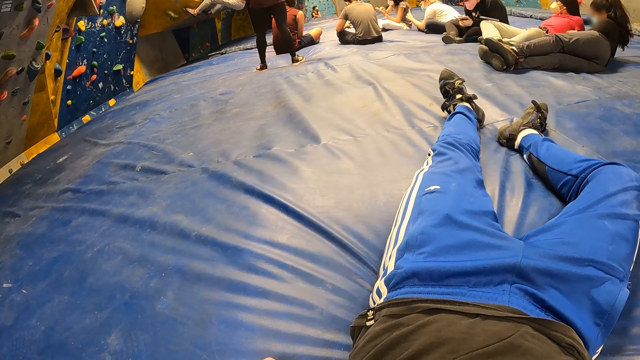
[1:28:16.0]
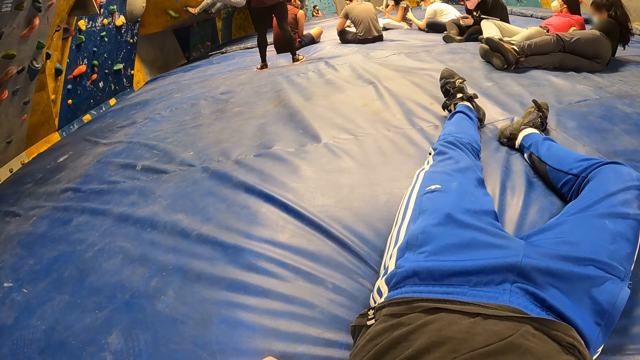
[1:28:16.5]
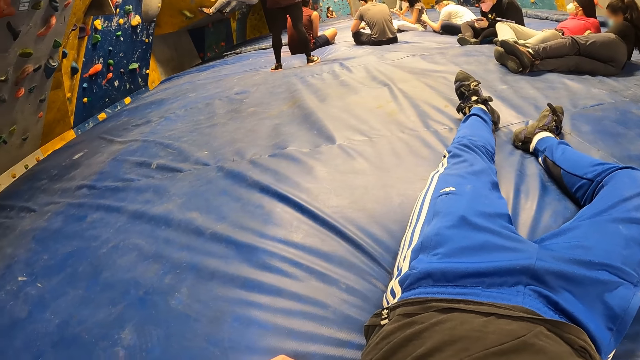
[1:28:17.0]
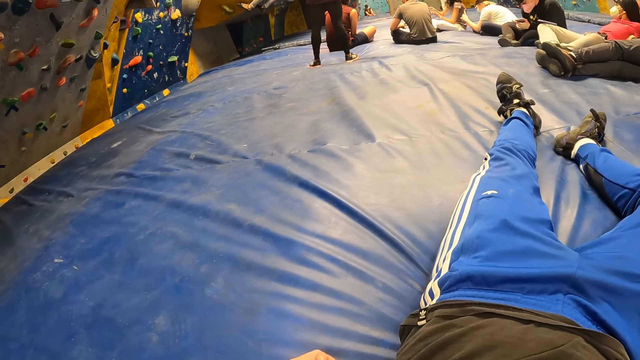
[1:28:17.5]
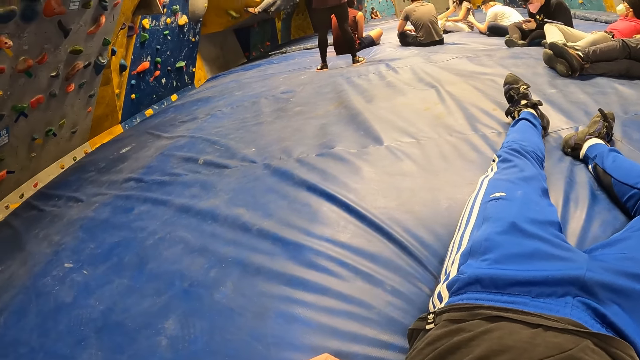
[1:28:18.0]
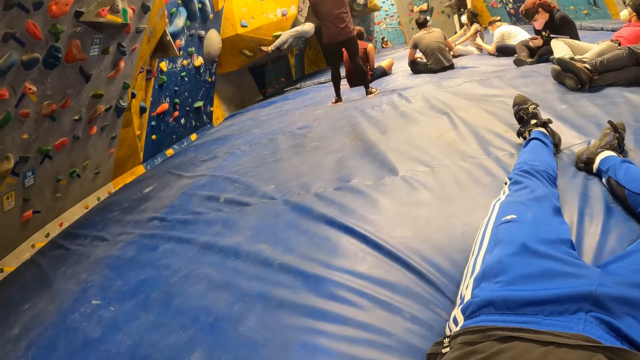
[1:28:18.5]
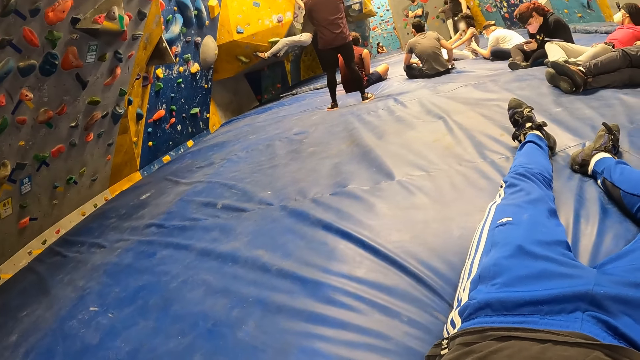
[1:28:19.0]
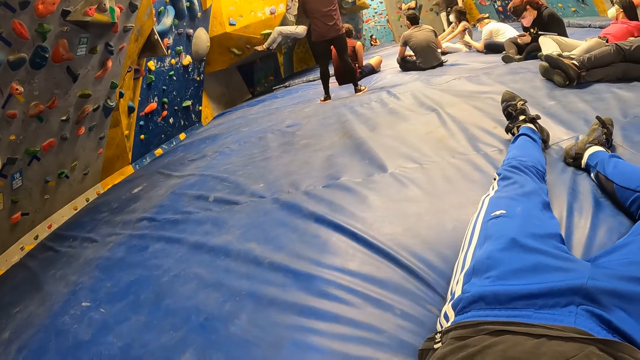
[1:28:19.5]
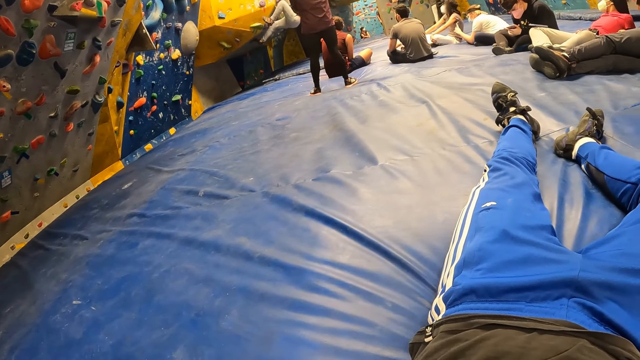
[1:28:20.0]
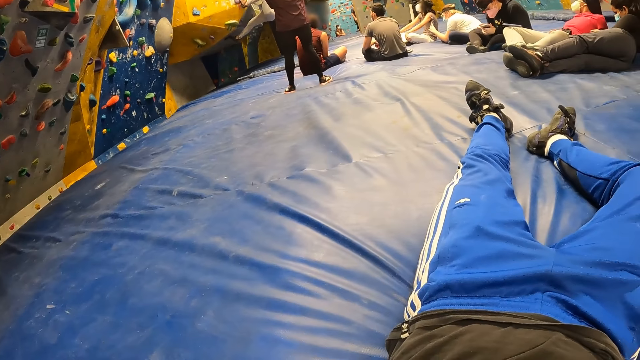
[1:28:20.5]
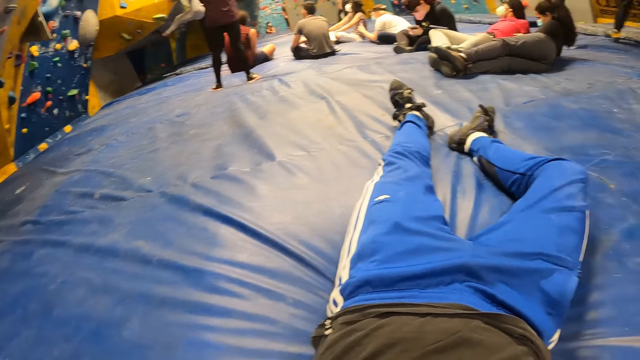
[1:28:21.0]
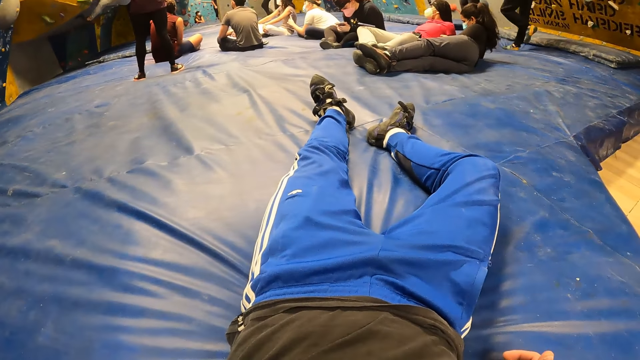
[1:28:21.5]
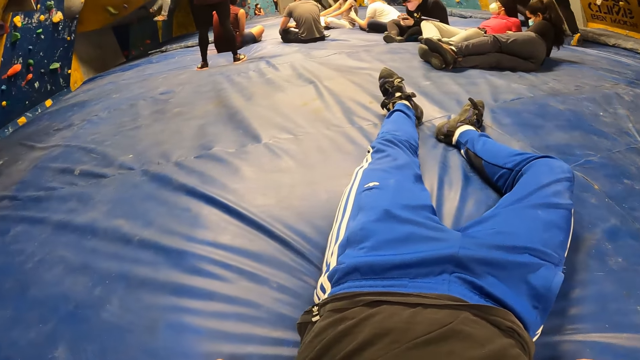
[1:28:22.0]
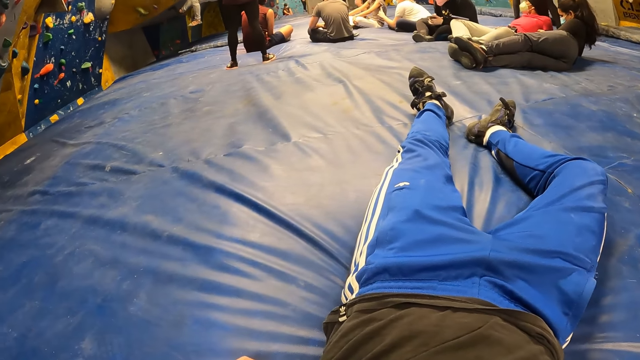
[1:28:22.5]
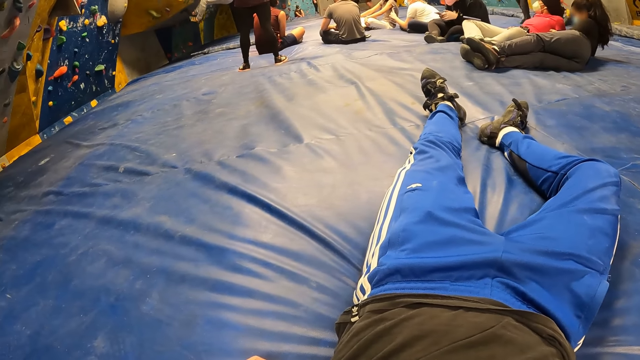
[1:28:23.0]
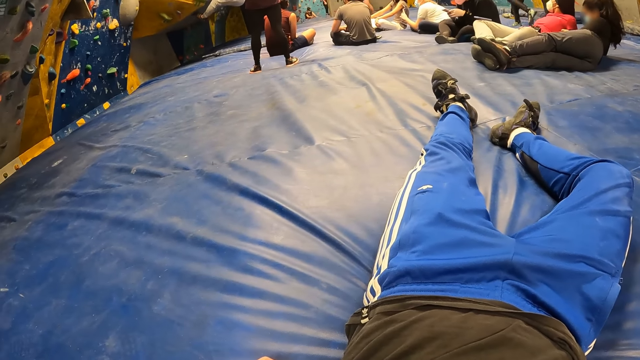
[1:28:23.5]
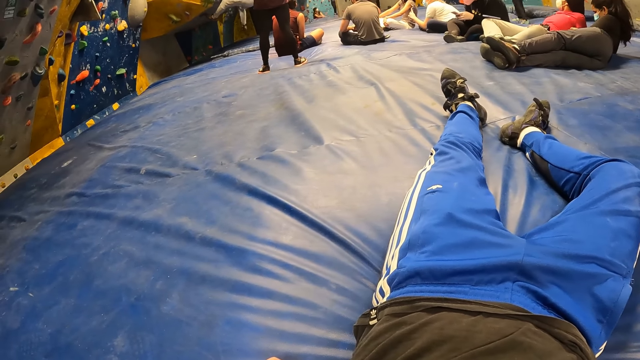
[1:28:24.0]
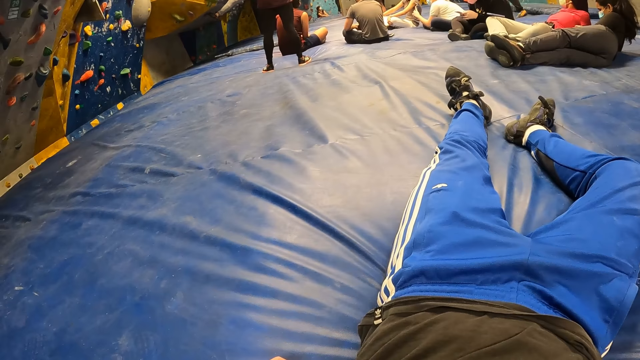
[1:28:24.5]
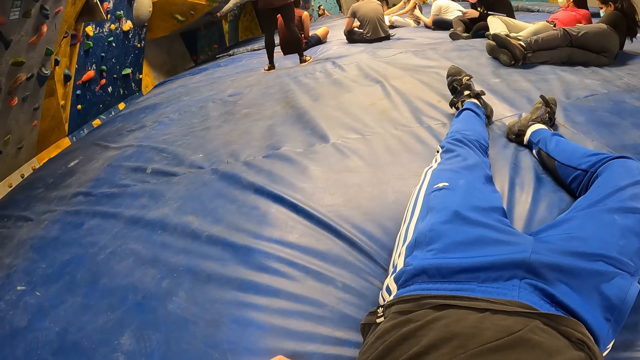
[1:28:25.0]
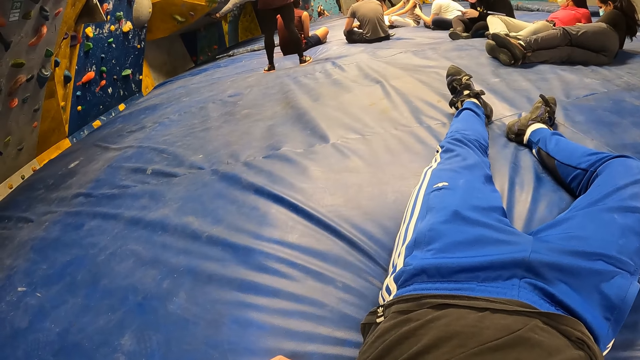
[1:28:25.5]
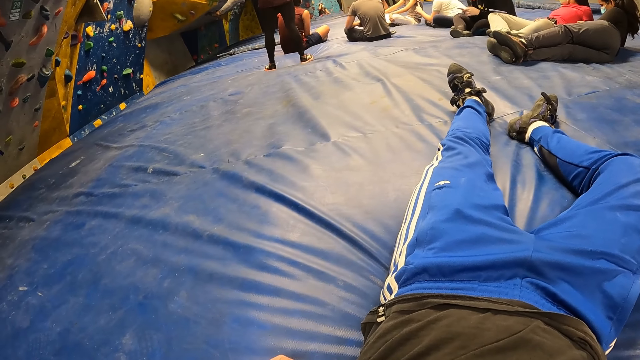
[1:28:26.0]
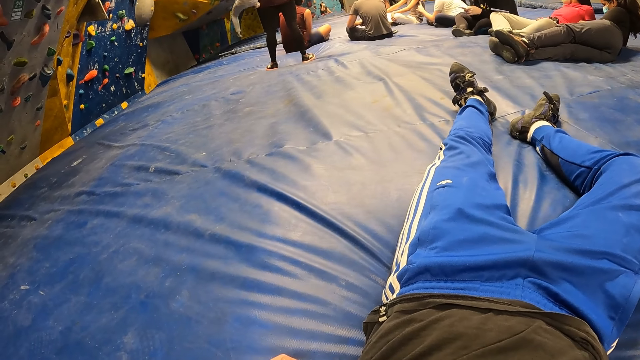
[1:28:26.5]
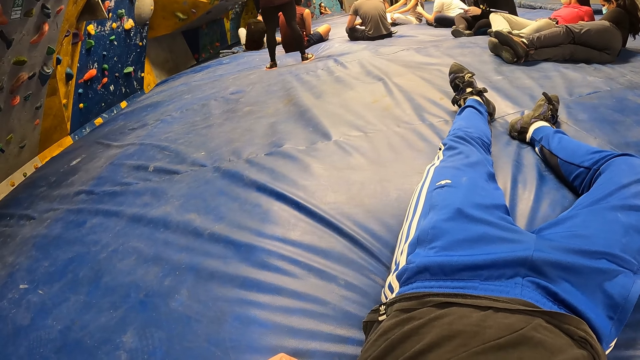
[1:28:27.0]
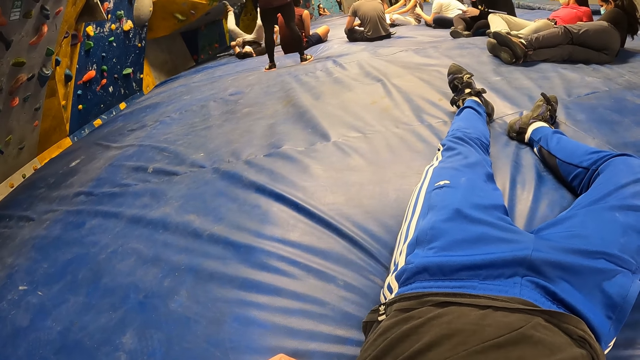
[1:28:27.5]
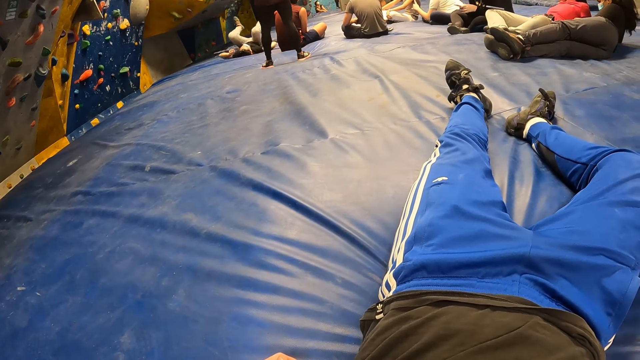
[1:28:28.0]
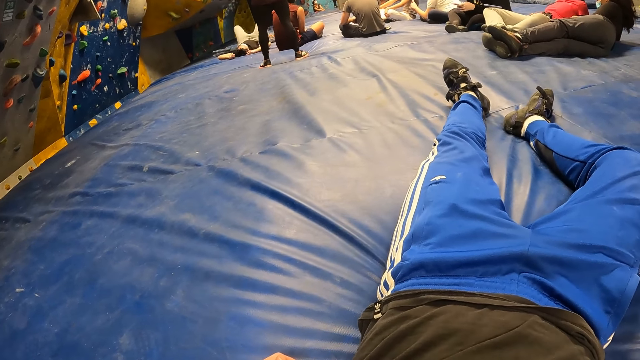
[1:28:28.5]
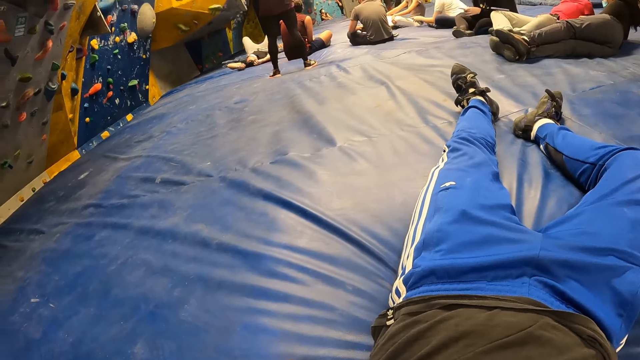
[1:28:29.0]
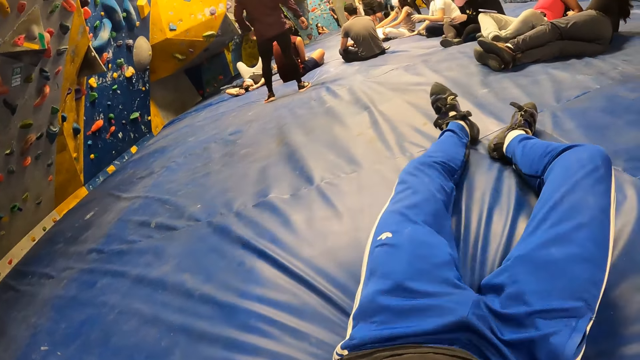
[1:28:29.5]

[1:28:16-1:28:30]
The camera wearer moves around.

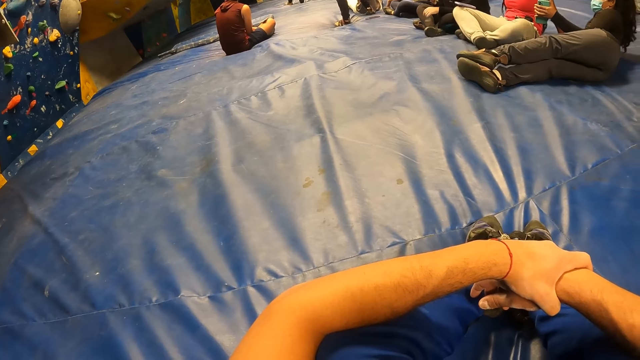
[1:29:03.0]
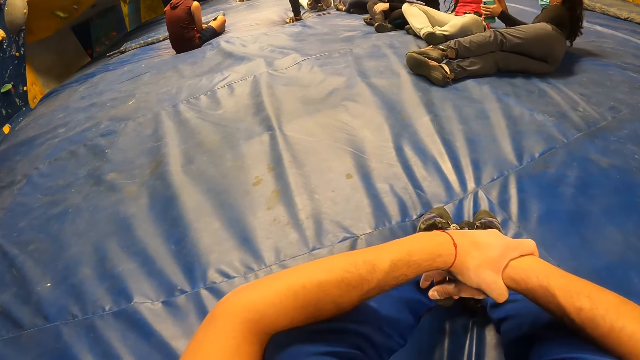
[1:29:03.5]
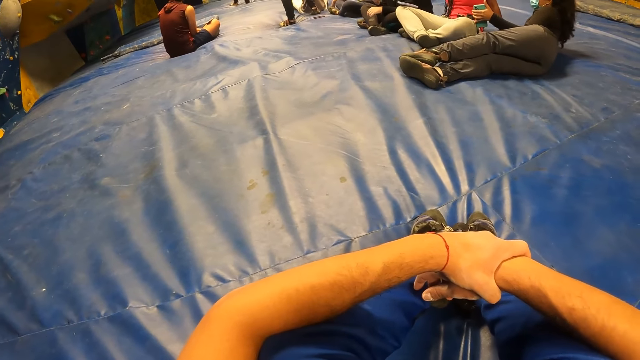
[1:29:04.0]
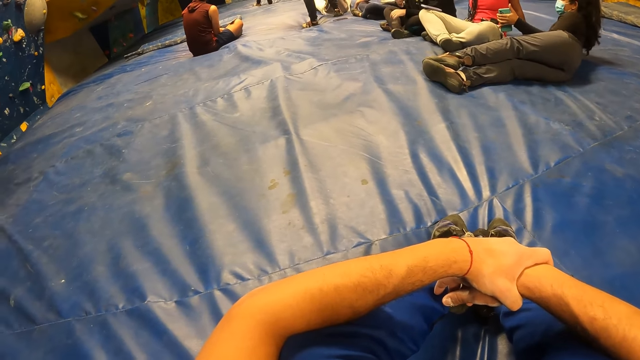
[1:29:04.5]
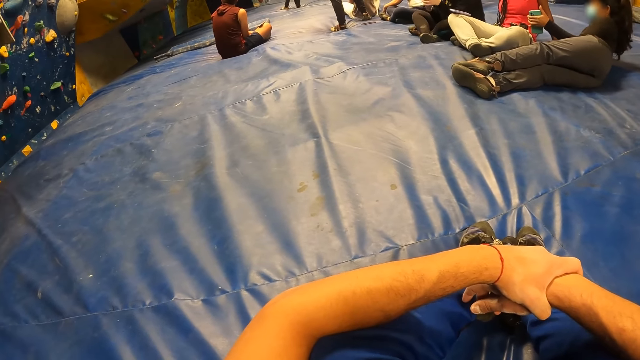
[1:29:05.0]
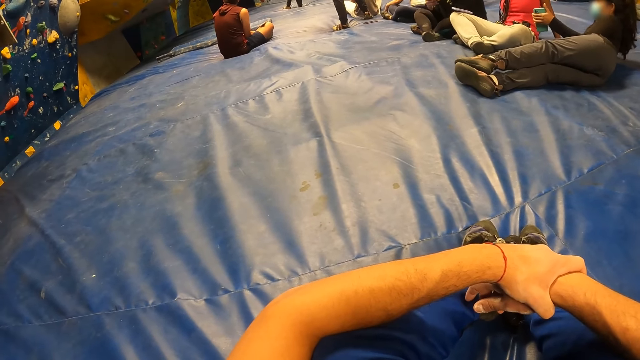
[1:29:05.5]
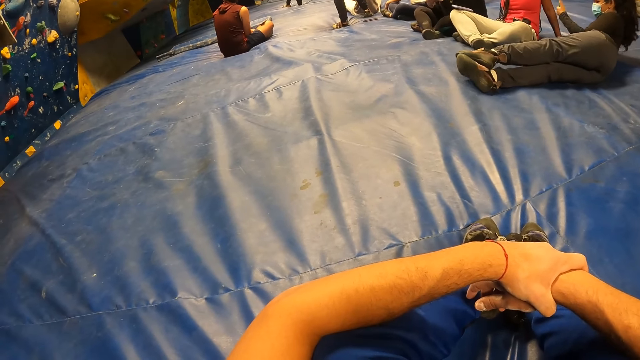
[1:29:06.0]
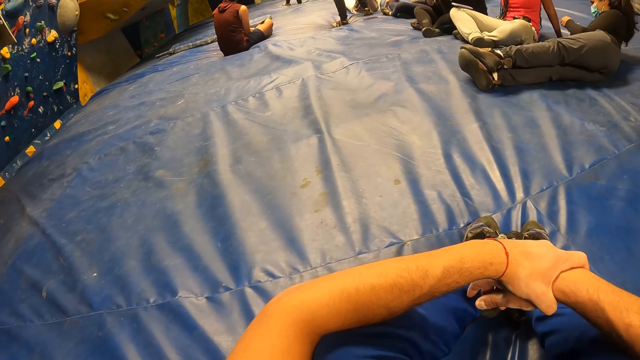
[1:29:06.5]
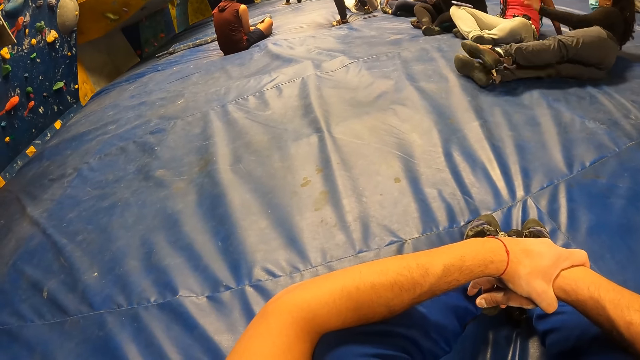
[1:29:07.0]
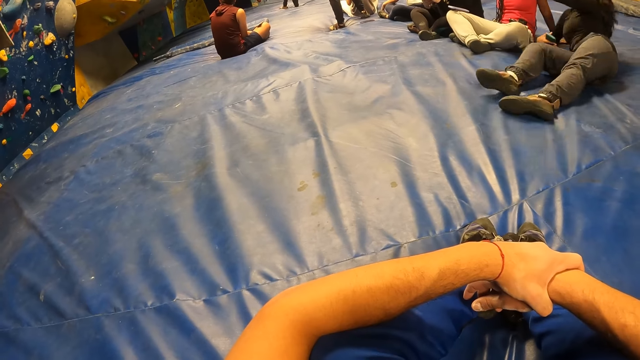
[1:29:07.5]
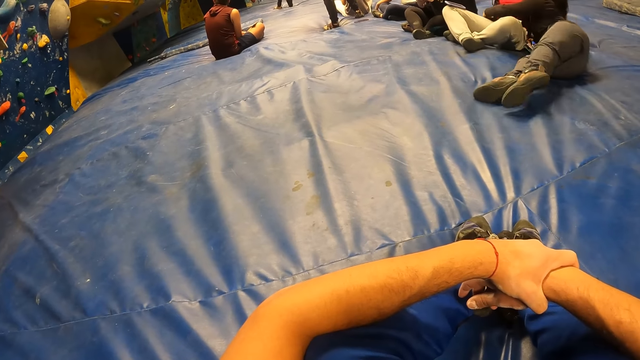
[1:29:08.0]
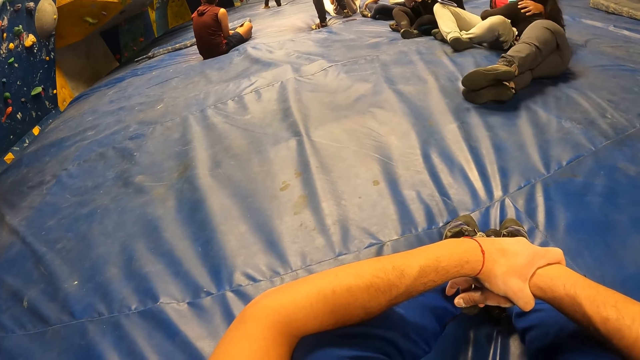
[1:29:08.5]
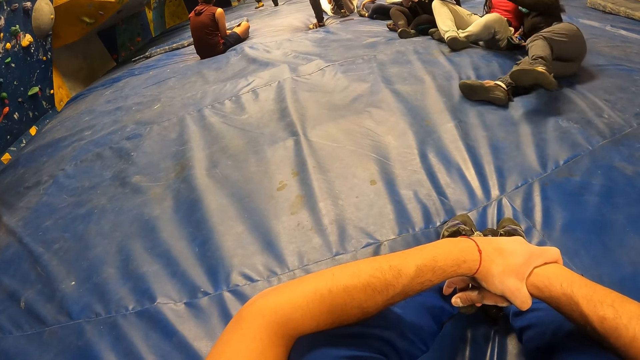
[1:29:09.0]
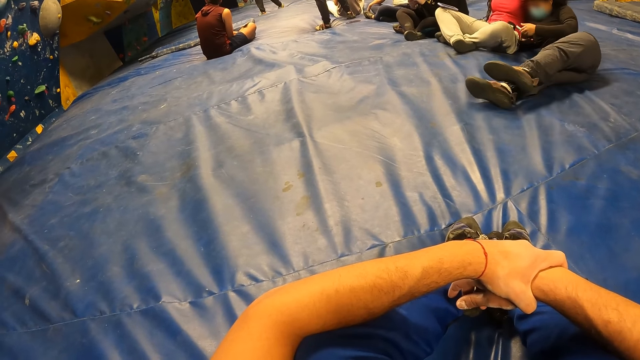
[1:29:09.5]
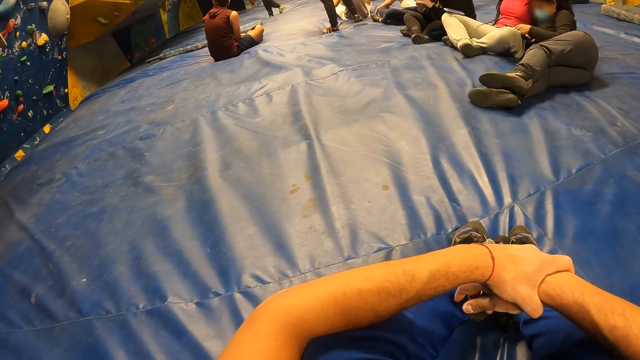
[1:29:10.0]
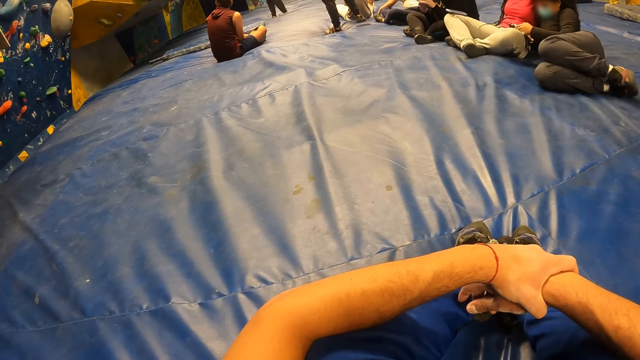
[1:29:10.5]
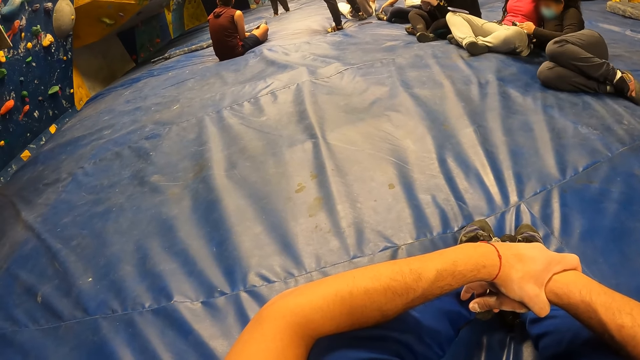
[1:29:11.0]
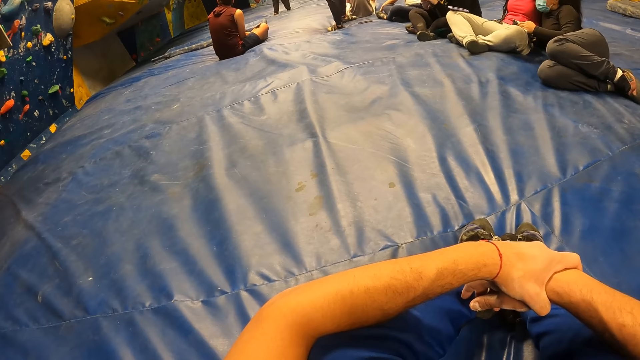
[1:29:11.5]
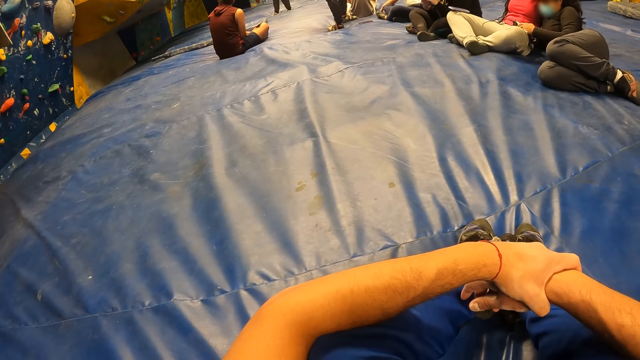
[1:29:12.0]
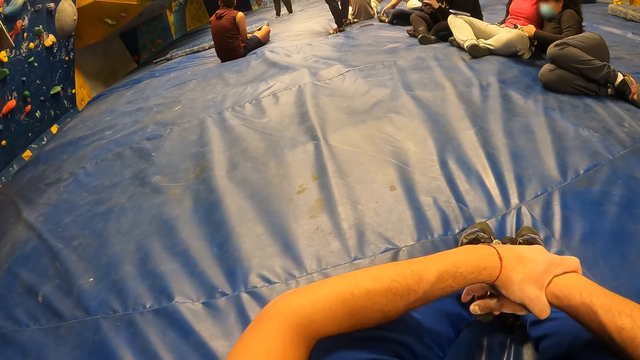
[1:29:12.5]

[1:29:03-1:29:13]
The camera wearer looks around.
